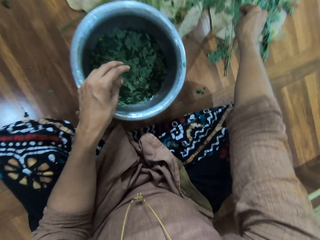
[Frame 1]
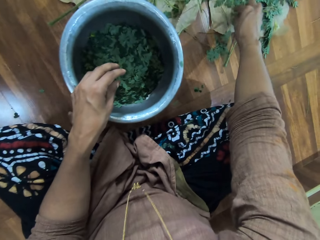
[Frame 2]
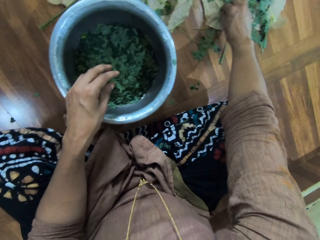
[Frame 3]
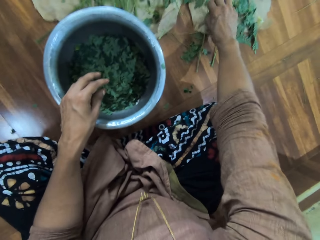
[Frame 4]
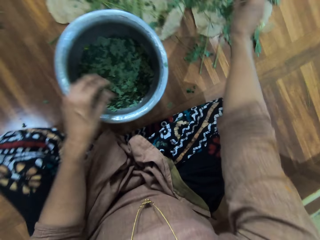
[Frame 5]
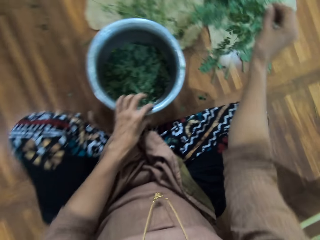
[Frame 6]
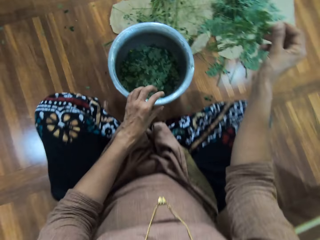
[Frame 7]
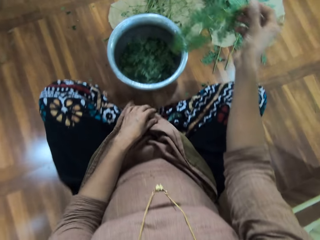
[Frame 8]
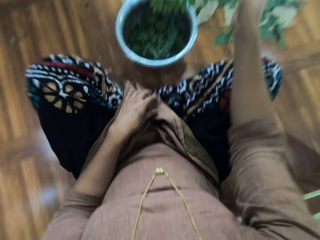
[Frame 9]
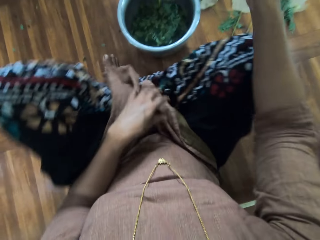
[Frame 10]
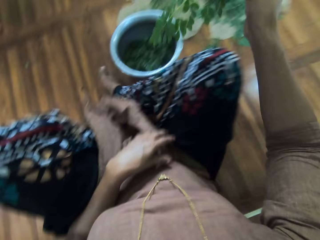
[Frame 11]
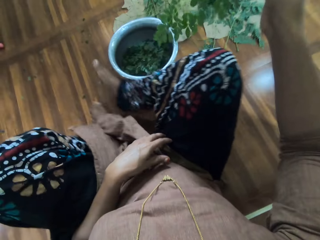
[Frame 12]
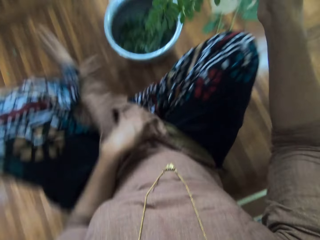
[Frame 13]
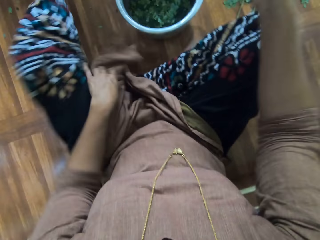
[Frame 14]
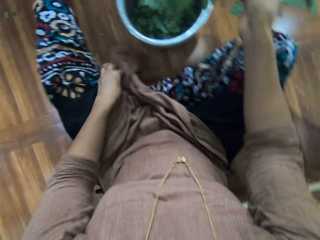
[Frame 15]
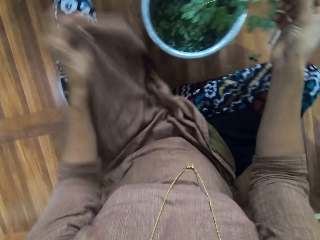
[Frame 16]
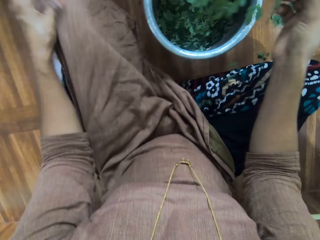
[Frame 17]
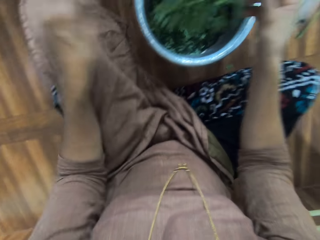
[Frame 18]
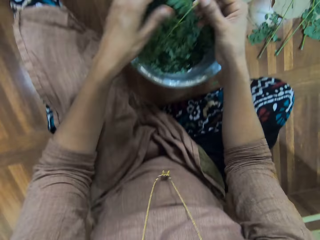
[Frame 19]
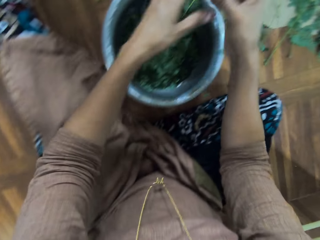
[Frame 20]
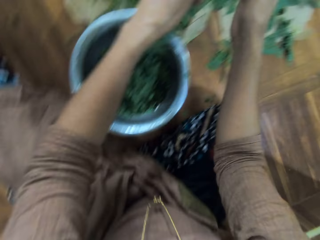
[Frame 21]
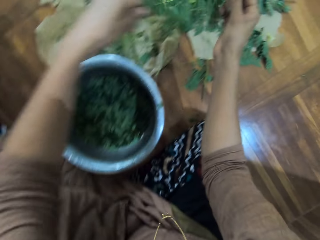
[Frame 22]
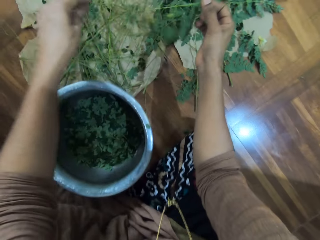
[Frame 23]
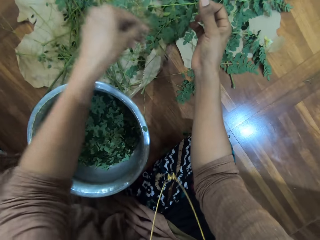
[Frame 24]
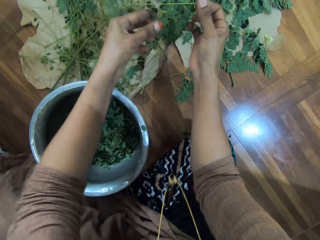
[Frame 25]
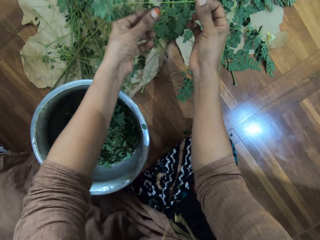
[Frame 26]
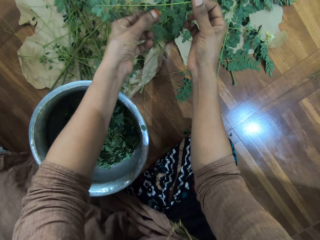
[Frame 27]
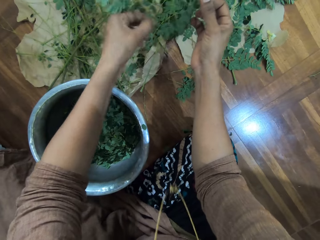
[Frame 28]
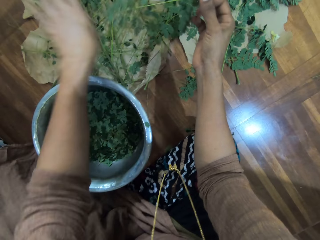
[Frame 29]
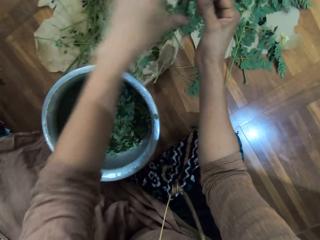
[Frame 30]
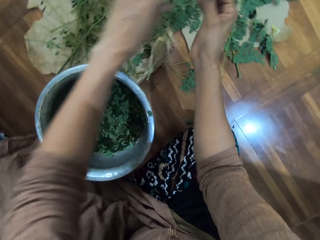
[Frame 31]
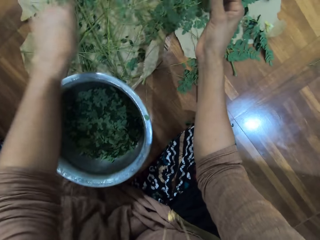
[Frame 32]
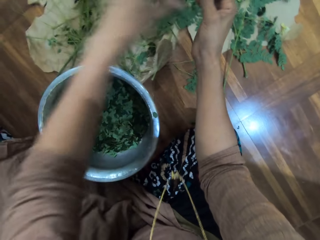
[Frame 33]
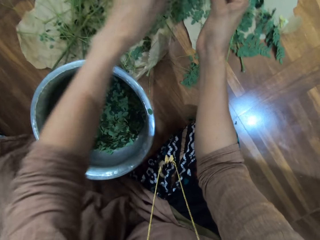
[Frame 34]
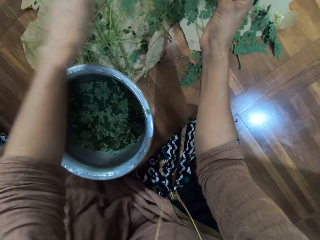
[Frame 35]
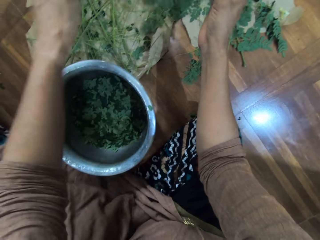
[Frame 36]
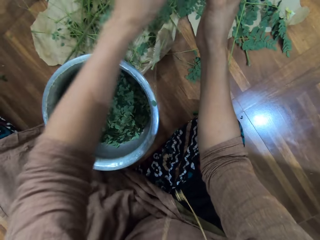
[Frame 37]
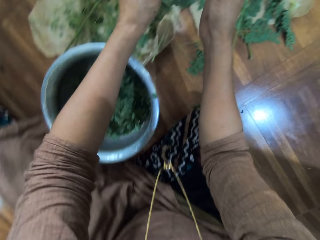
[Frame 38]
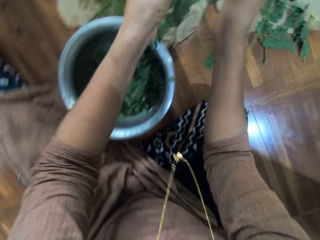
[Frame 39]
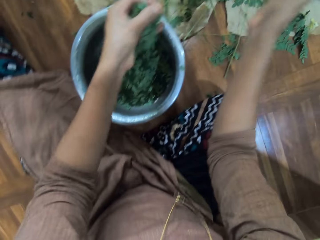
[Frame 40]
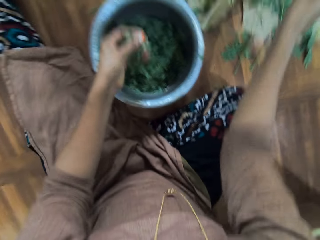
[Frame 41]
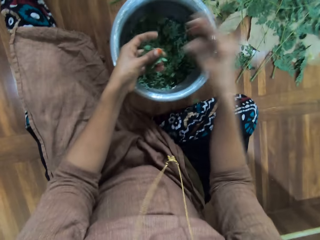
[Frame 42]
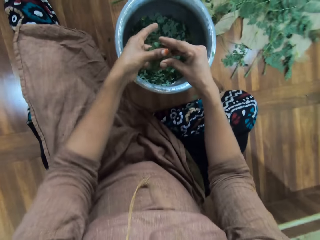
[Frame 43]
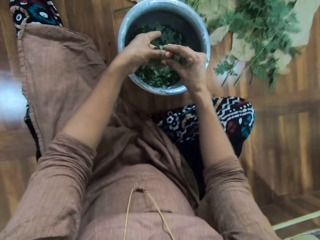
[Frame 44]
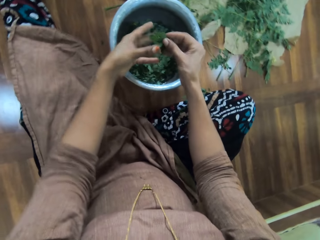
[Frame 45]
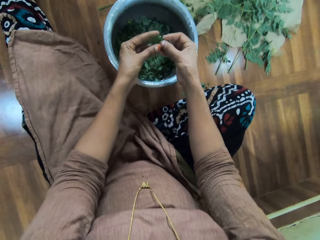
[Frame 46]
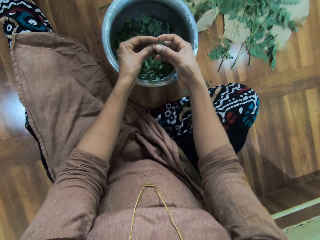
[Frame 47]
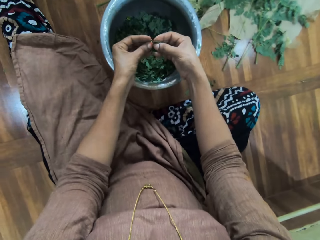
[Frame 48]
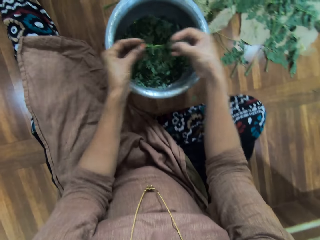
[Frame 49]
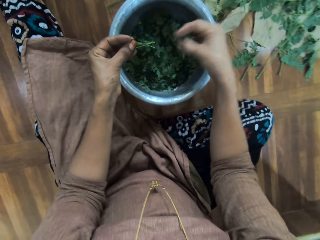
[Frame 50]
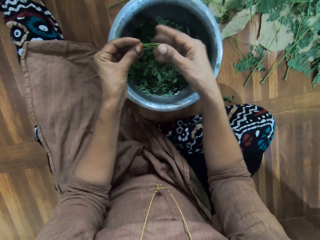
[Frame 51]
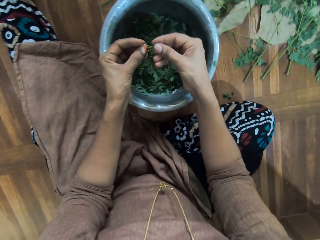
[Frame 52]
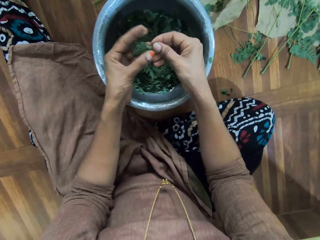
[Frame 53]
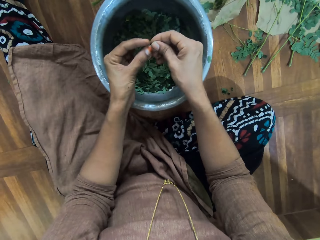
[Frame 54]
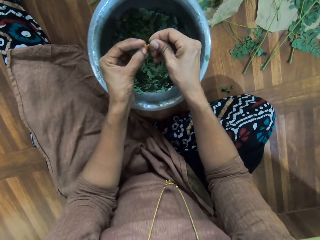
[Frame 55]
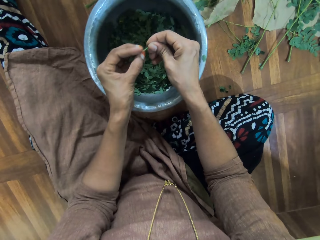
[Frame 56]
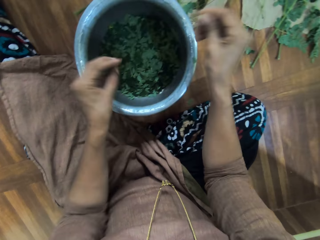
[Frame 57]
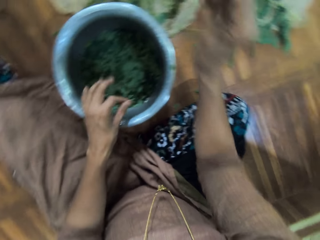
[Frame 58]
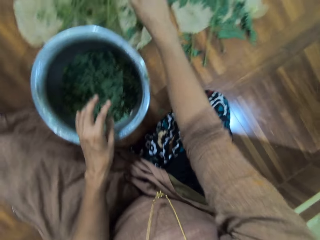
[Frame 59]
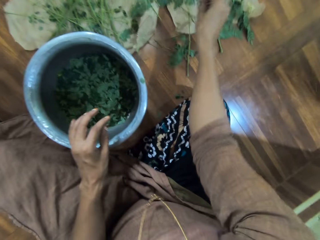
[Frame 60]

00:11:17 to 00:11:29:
The camera wearer places the branch on the floor. She picks up another branch. She talks to a woman. She adjusts her position. She stretches her legs. She fixes her cloth. She holds the branch with both her hands and rubs the leaves on the branch with her left hand. She plucks the leaves from the stalk. She cuts the branch from the main branch. She throws the branch on the floor. She rubs the leaves on the branch with her left hand. She cuts the branch from the main branch. She throws the branch on the floor. She holds the branch with both her hands. She removes the leaves from the branch. She drops the leaves in the pot. She plucks the leaves from the stalk. She drops the leaves in the pot. She throws the branch on the floor.

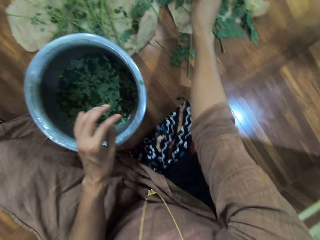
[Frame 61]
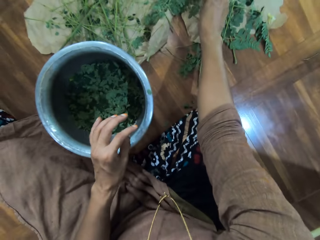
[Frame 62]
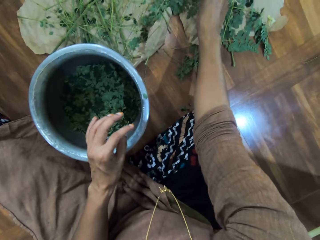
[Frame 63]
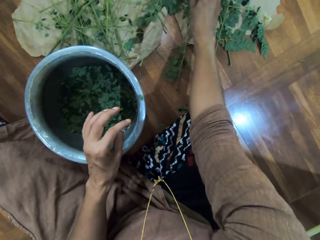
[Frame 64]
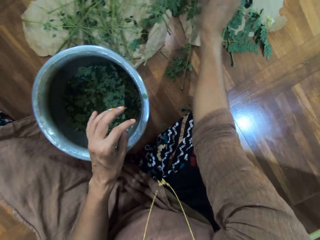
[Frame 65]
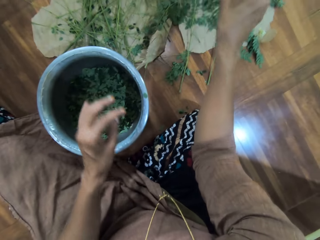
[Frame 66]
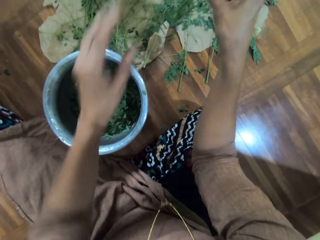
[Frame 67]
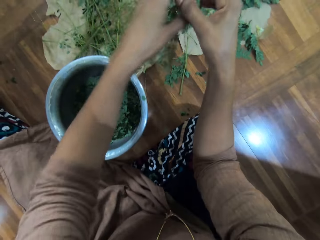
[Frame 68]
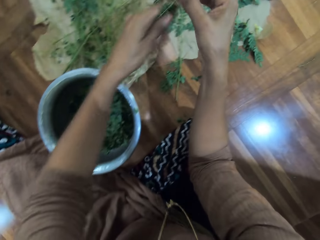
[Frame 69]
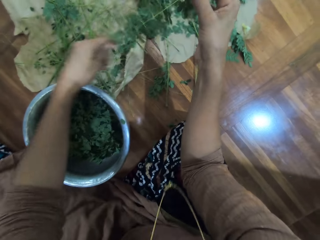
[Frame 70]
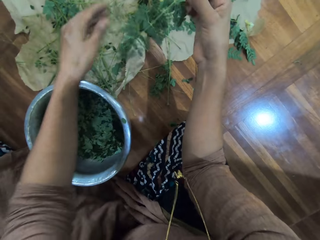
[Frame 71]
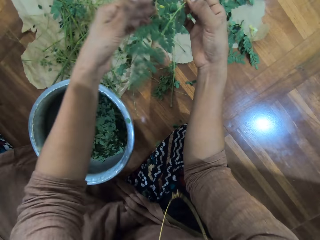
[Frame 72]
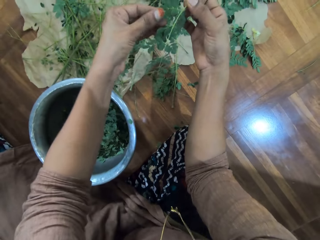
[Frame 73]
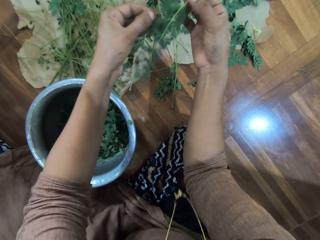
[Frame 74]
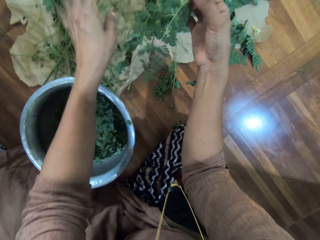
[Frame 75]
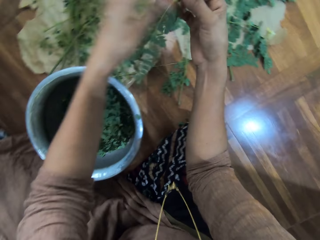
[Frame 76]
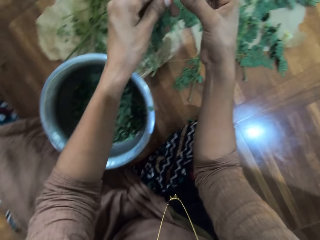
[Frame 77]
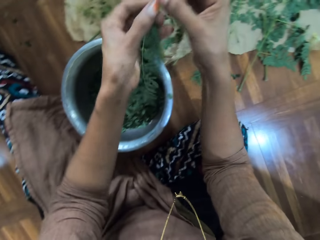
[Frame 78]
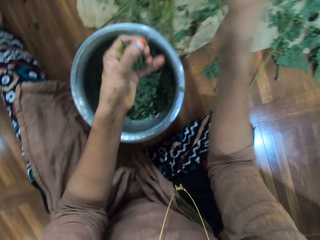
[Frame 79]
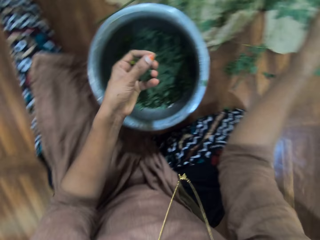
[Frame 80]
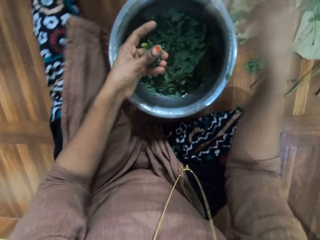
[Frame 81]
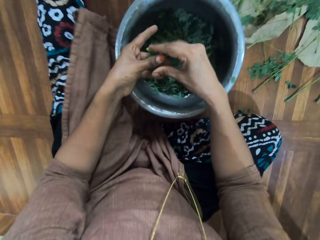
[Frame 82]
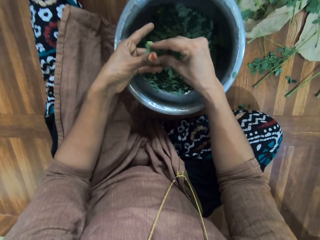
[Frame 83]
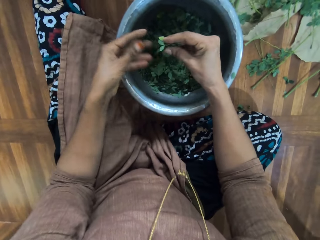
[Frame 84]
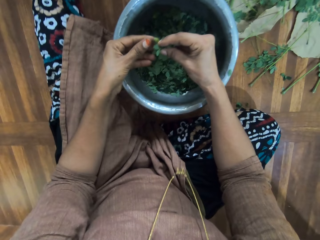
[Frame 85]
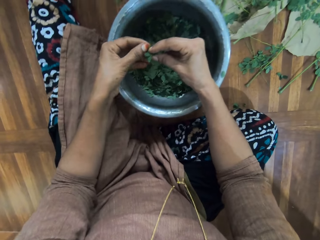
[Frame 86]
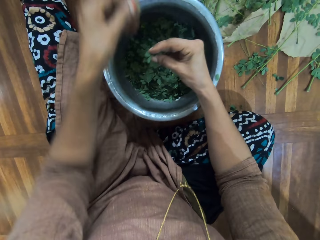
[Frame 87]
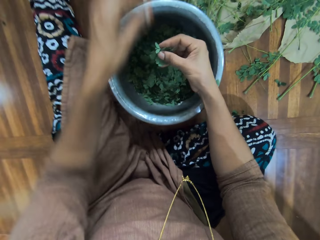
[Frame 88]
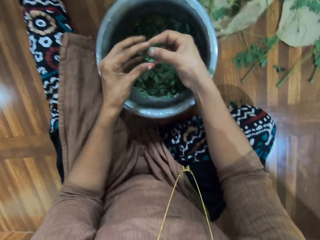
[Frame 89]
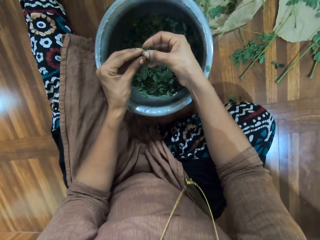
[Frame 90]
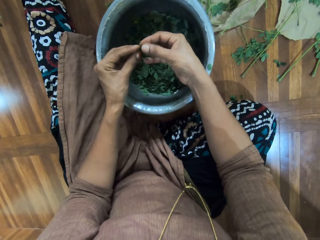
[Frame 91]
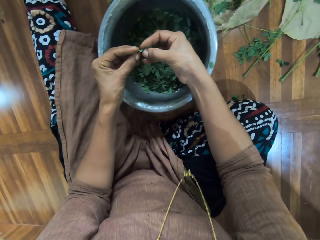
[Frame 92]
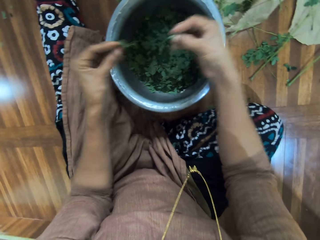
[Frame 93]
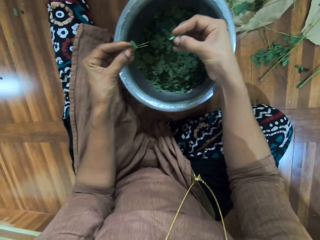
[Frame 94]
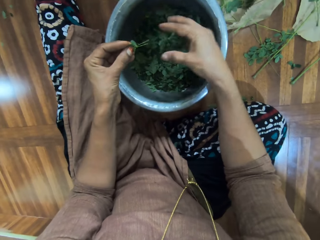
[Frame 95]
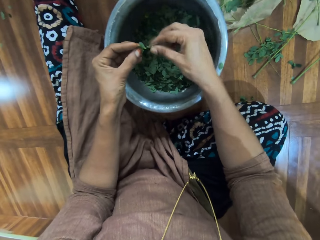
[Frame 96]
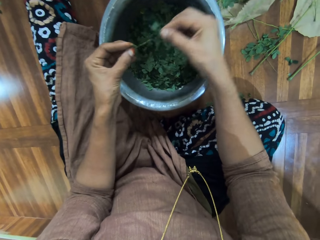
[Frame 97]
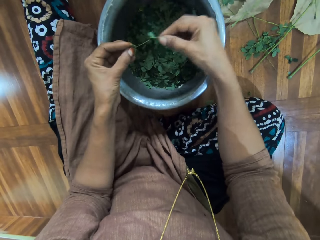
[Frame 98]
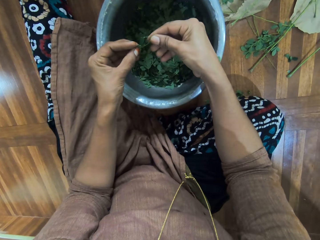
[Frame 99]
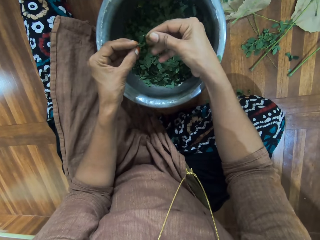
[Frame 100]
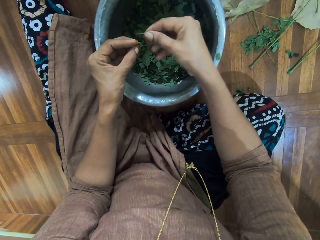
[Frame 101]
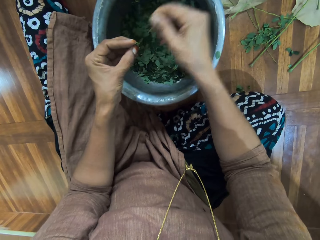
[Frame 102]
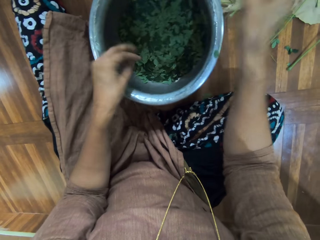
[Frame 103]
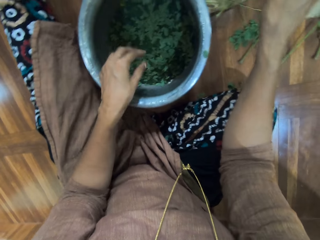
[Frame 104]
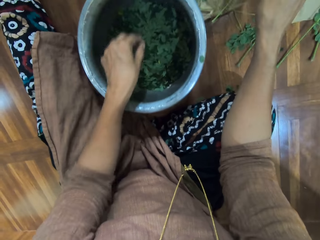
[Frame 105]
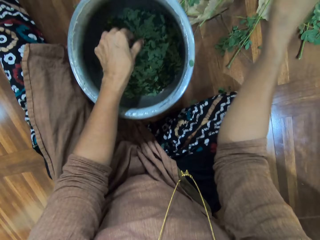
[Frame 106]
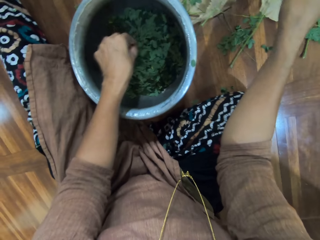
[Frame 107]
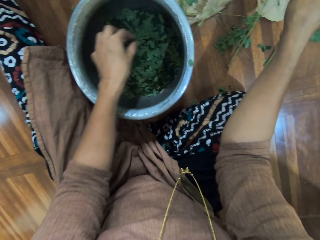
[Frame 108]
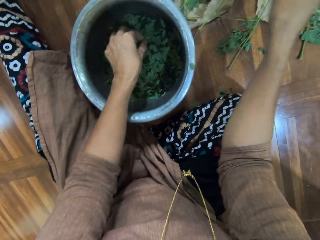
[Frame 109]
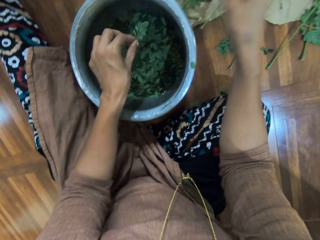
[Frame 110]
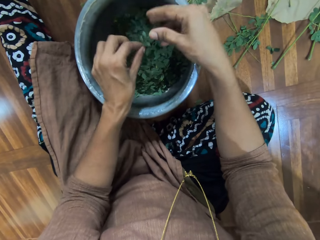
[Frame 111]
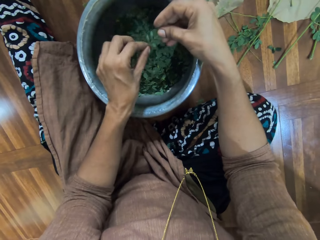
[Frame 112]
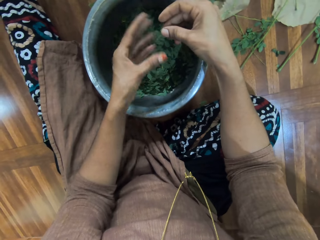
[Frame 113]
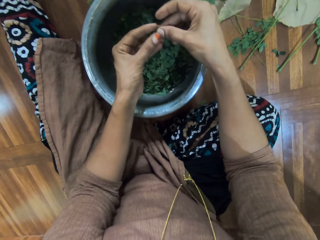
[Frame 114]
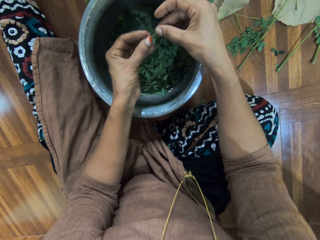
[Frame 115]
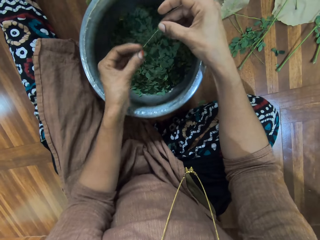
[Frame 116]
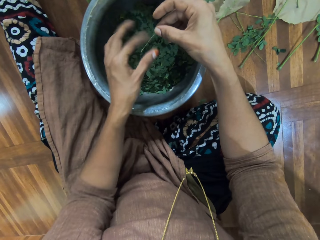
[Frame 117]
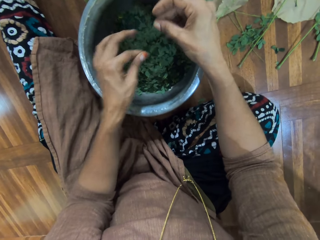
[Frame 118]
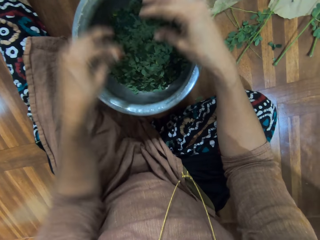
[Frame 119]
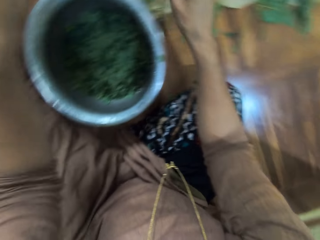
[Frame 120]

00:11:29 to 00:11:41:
The camera wearer picks up another branch. She rubs the leaves on the branch with her left hand. She talks to a man. She cuts a part of the branch with her left hand. She removes the leaves from the branch. She throws the branch on the floor. She holds the branch with both her hands. She cuts a part of the branch with her left hand. She throws the branch on the floor. She talks to the man. She throws a leaf. She holds the branch with both her hands. She removes the leaves from the branch. She drops the leaves in the pot. She plucks the leaves from the stalk. She throws the stalk and drops the leaves in the pot. She talks to the man. She picks up another branch. She holds the branch with both her hands. She removes the leaves from the branch. She drops the leaves in the pot. She places the branch in her left hand.
